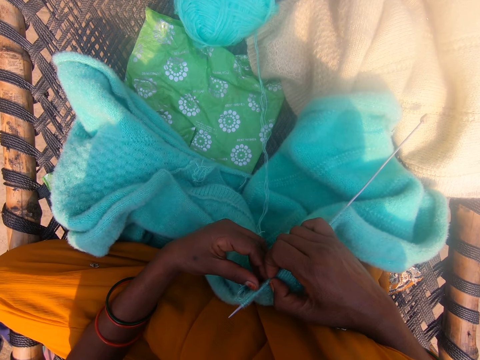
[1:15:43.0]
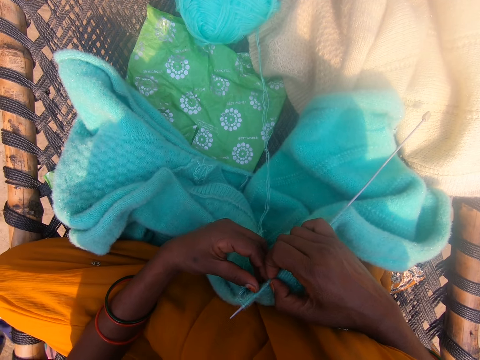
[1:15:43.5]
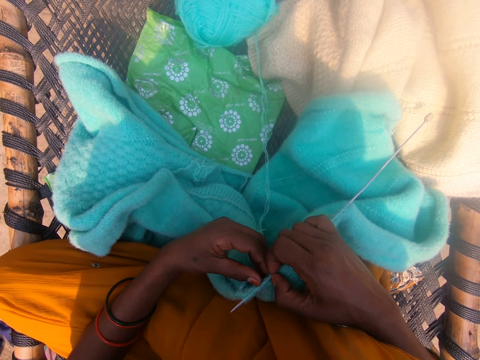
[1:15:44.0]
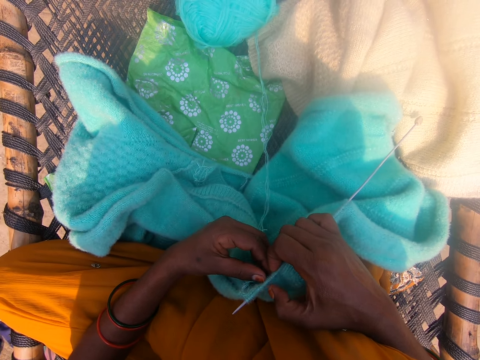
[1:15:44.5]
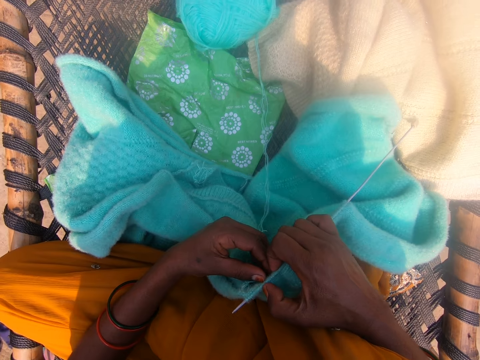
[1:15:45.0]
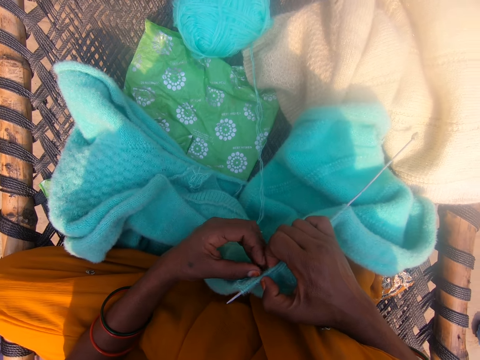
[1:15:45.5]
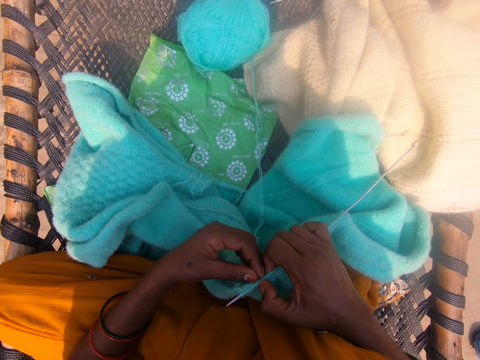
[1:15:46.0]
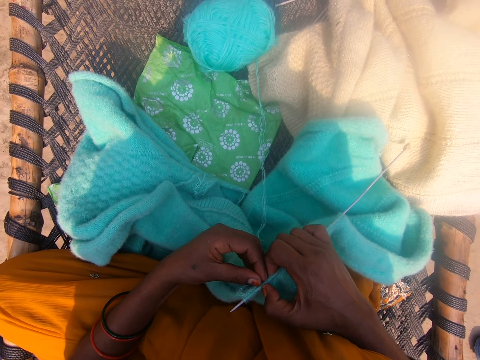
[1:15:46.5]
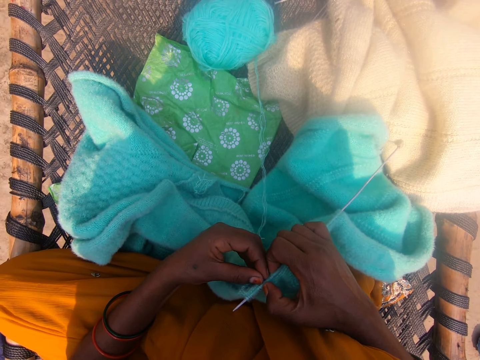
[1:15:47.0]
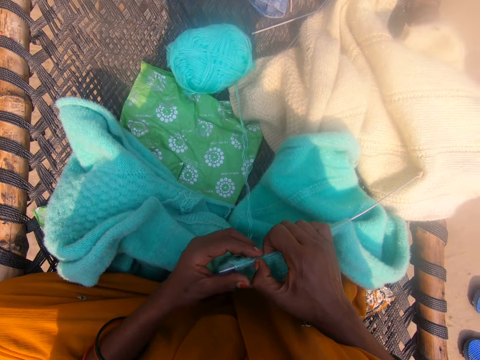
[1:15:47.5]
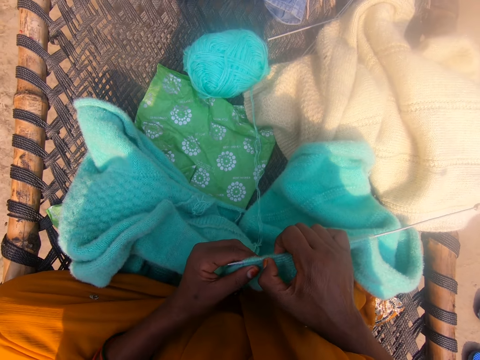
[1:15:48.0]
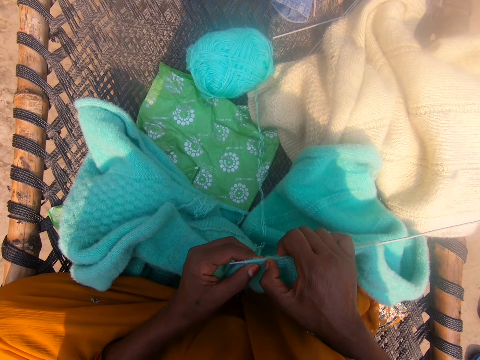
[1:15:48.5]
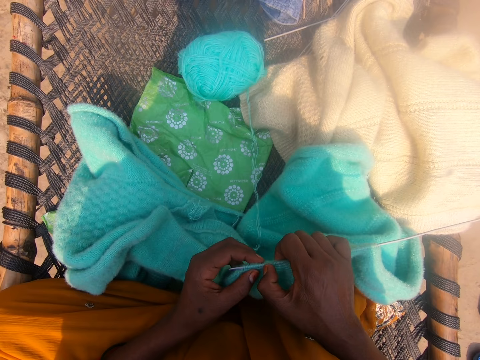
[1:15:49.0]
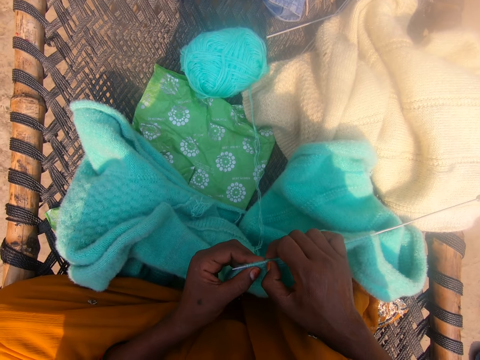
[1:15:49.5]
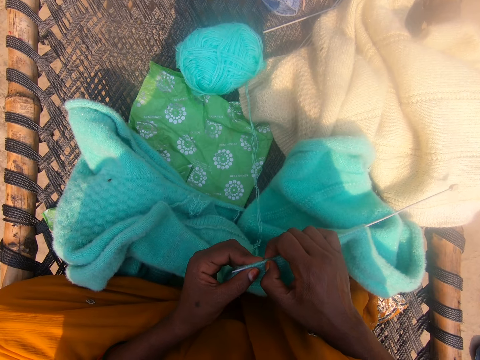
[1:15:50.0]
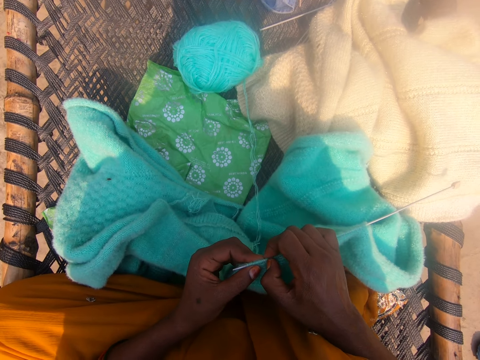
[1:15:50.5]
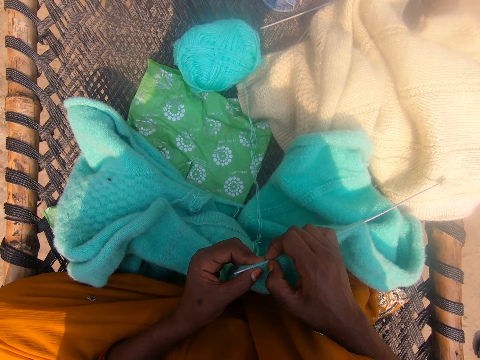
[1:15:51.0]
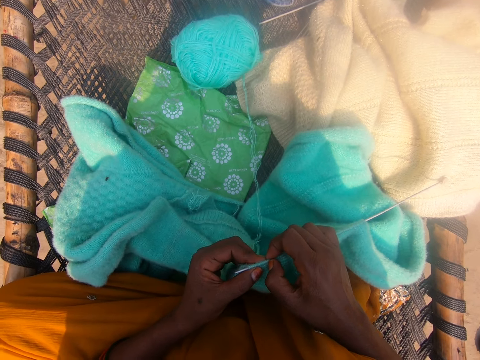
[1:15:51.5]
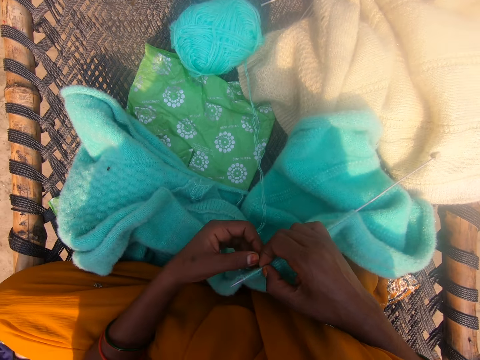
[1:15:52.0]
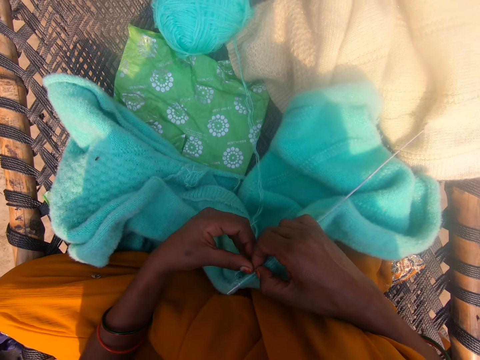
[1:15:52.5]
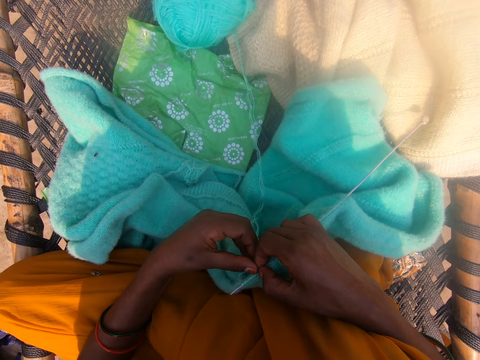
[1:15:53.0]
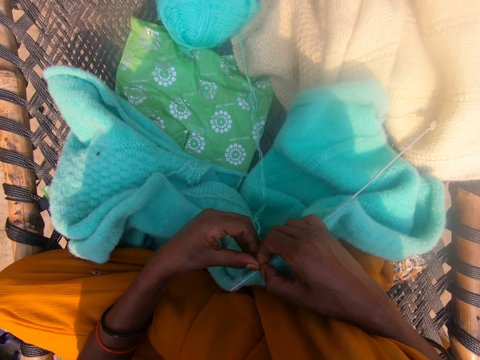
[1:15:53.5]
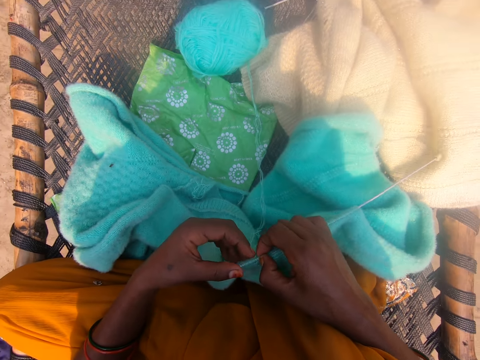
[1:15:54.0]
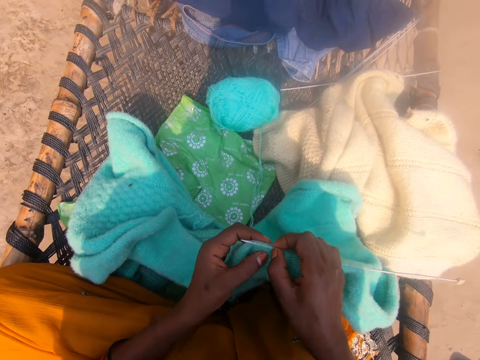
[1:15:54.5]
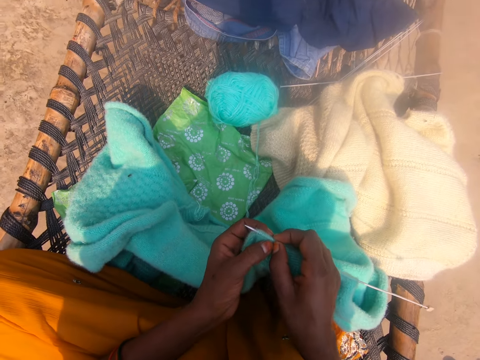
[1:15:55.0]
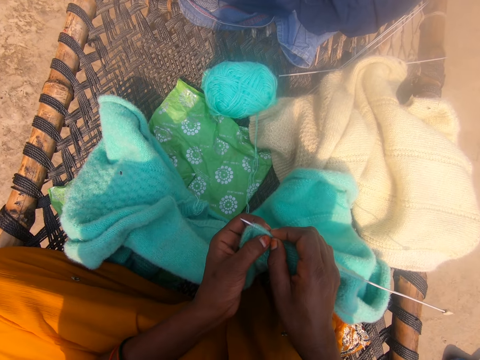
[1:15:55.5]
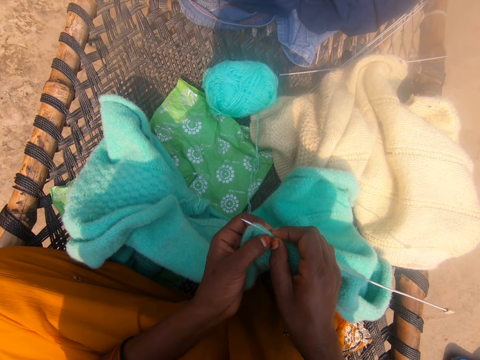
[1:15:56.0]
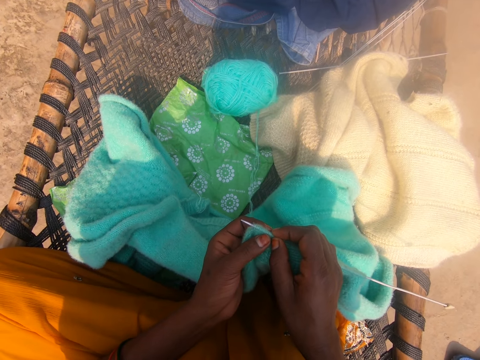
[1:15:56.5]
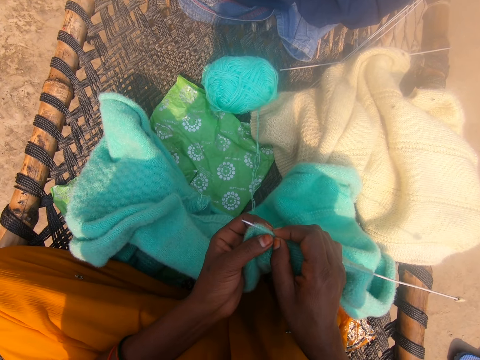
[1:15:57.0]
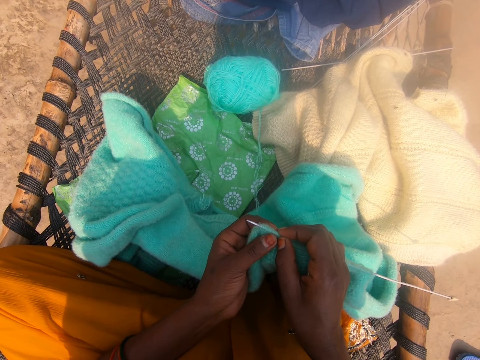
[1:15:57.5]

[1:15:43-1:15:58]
The camera wearer touches the fabric. They count the knots of the fabric.

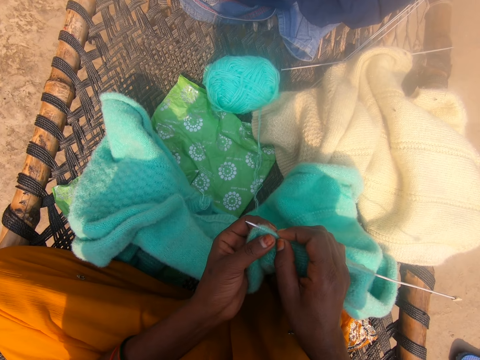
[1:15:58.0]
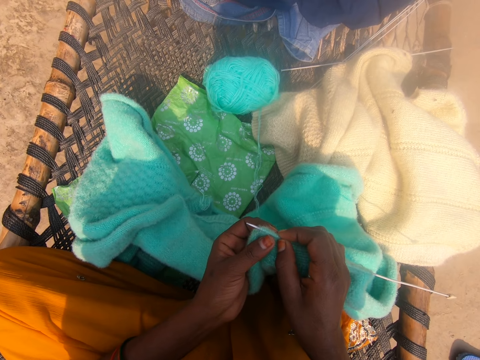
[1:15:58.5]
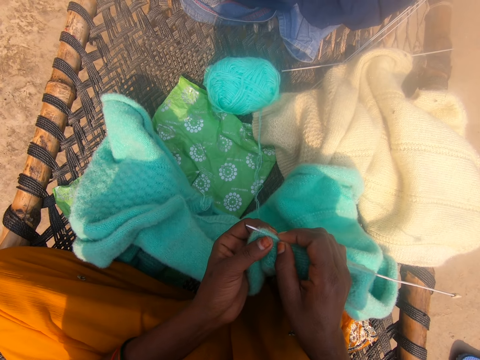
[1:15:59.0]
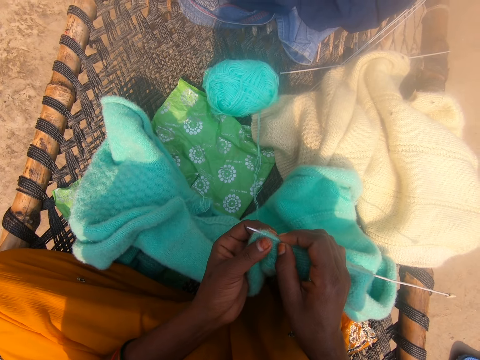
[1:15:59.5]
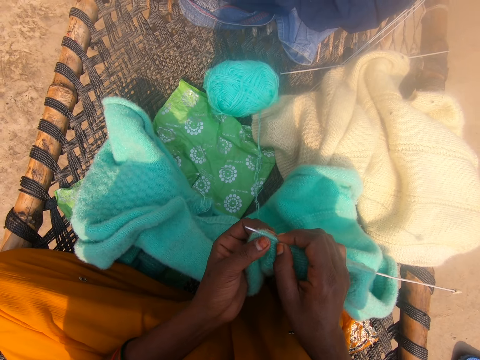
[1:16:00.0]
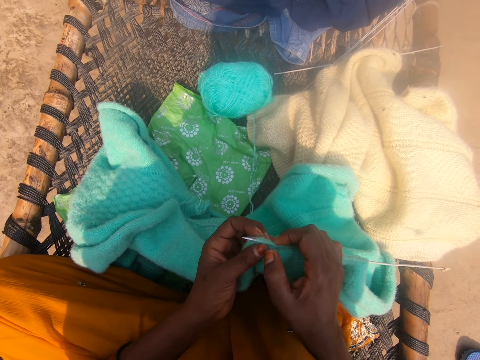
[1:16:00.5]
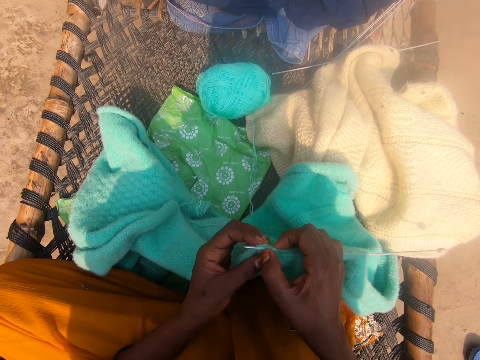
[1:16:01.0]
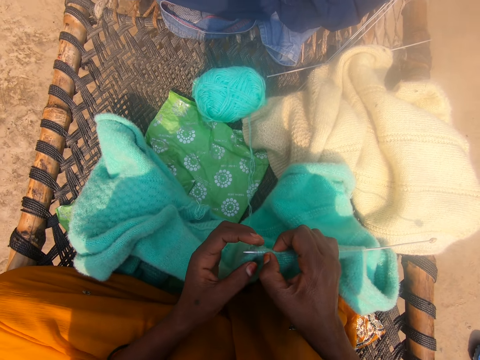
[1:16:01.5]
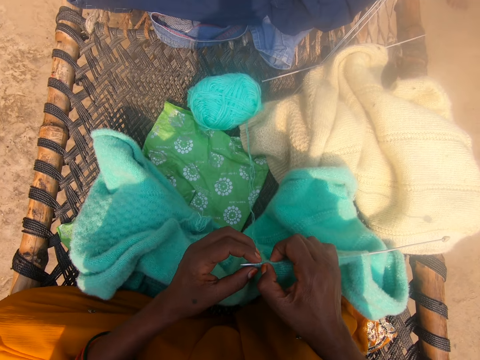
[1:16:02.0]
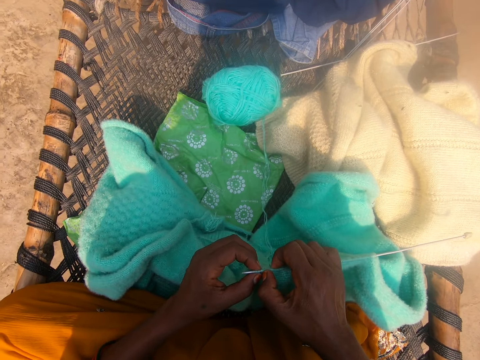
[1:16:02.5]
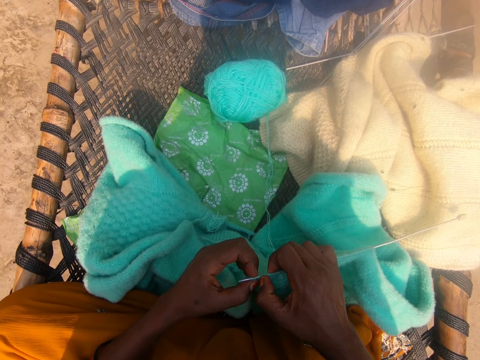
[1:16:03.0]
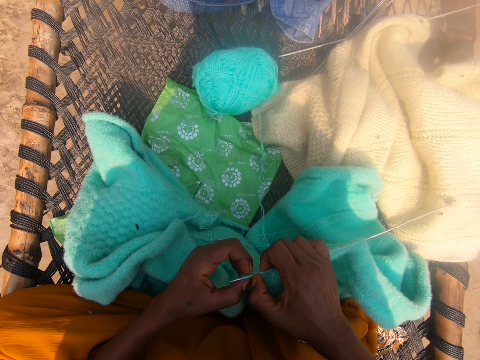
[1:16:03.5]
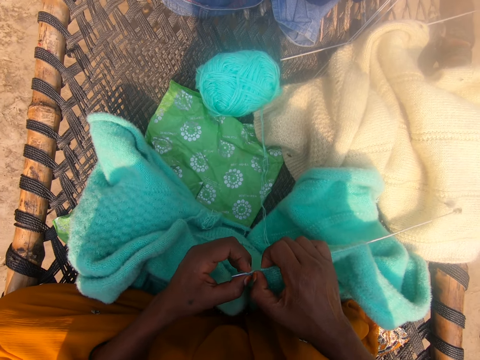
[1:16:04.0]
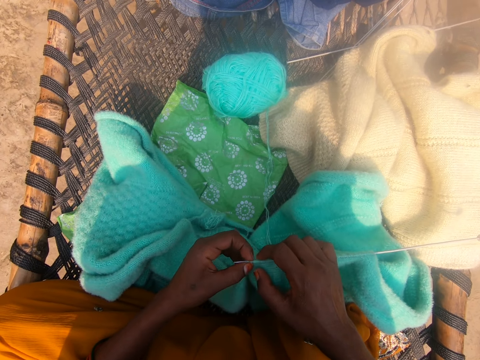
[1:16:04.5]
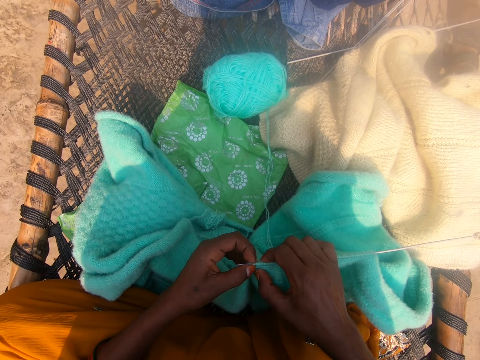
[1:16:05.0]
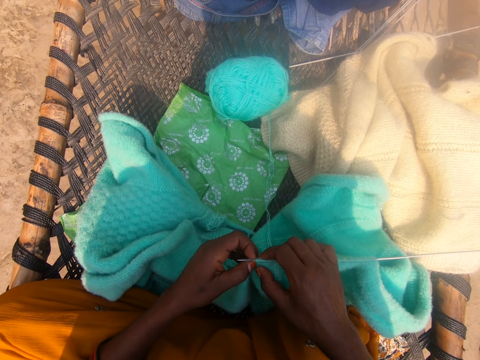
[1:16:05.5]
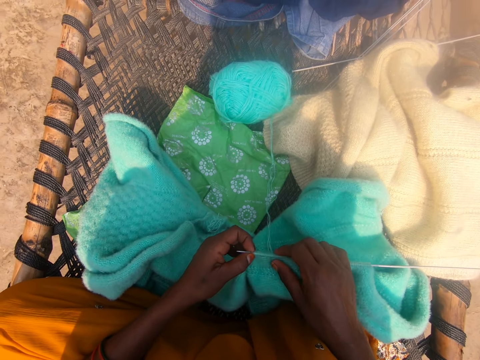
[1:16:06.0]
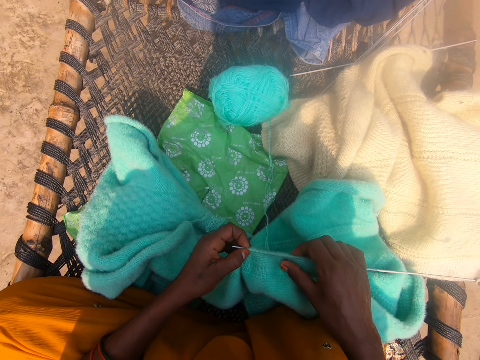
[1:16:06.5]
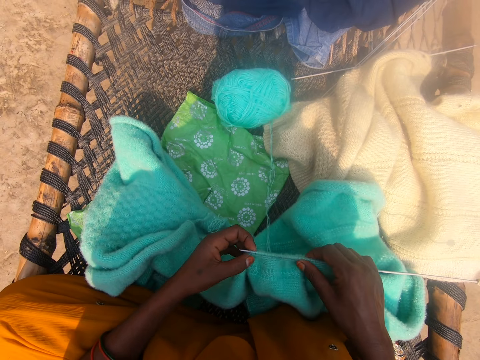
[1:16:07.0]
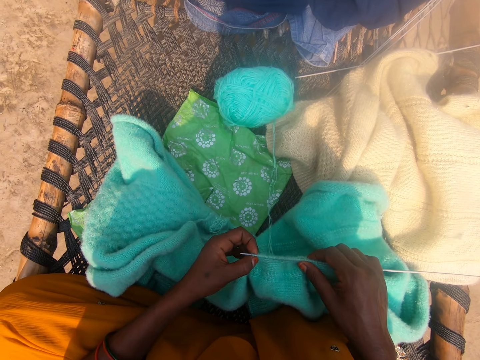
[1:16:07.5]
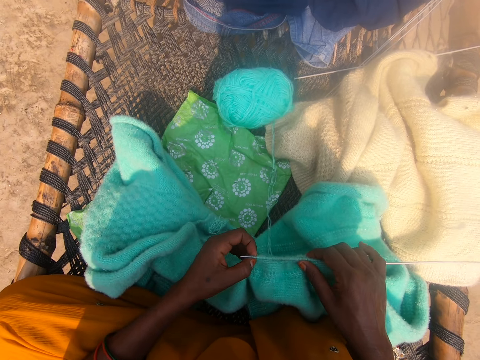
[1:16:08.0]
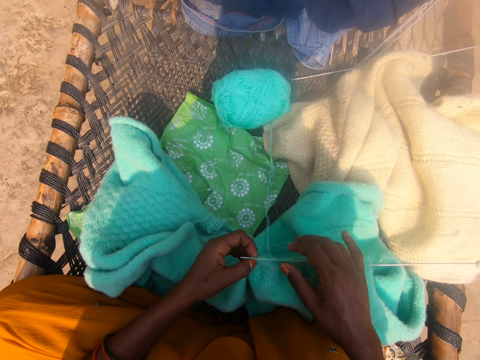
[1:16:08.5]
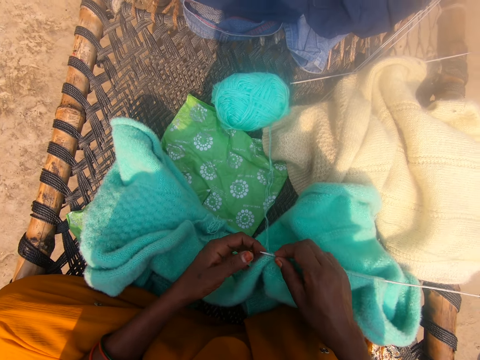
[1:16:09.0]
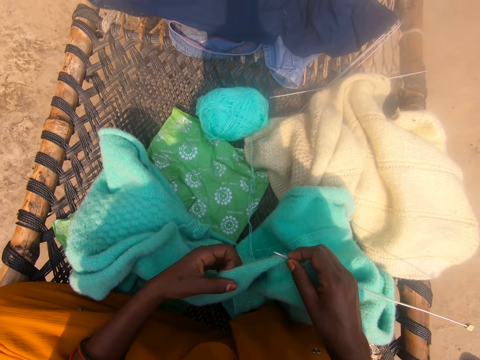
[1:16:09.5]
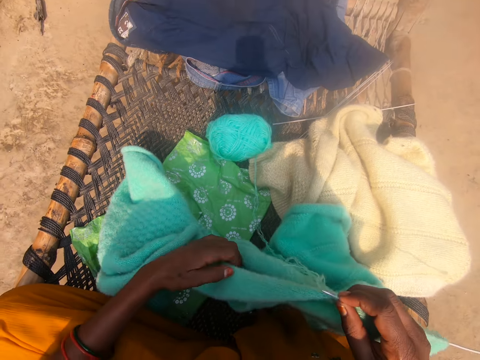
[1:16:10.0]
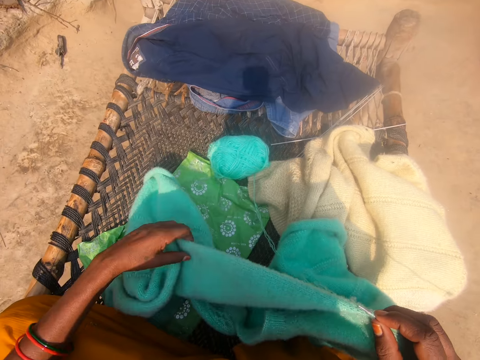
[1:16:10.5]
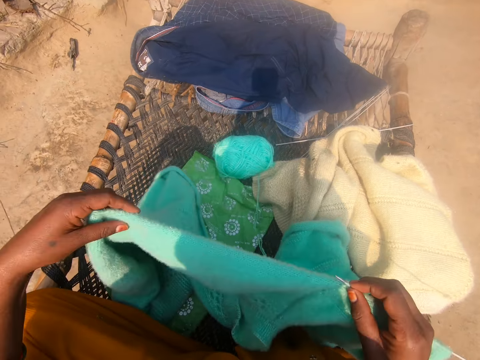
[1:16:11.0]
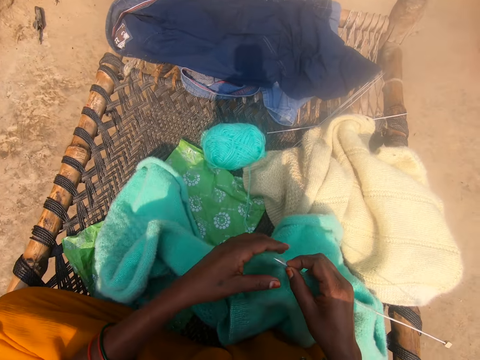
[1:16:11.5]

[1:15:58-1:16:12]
The camera wearer touches the fabric. They count the knots of the fabric. They touch the fabric. They pass the fabric to the right hand, touch the fabric, lift the fabric, and straighten the fabric.
